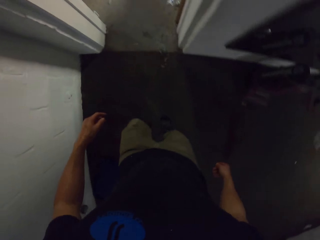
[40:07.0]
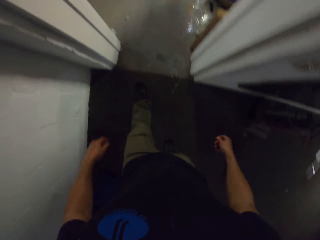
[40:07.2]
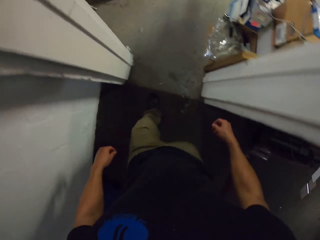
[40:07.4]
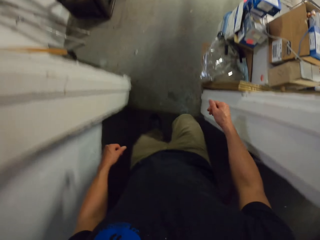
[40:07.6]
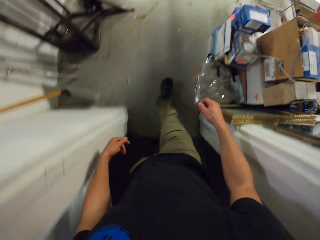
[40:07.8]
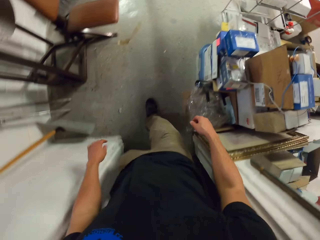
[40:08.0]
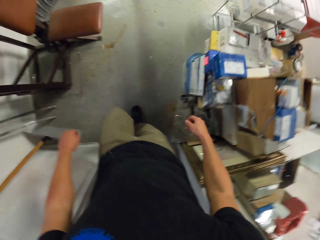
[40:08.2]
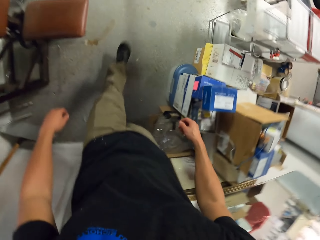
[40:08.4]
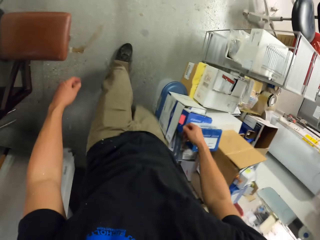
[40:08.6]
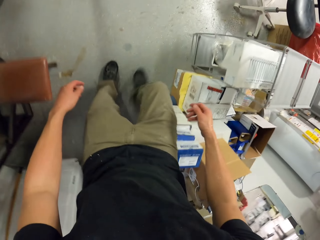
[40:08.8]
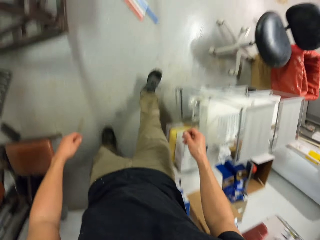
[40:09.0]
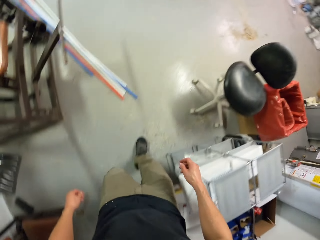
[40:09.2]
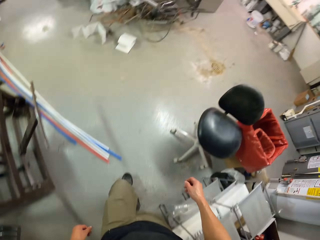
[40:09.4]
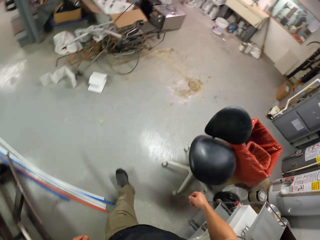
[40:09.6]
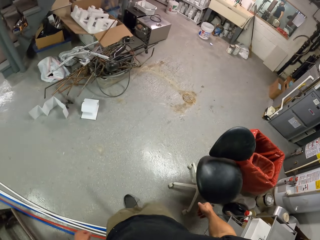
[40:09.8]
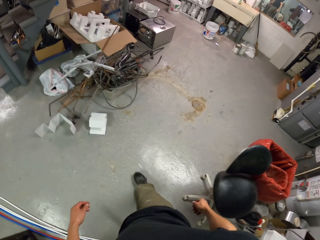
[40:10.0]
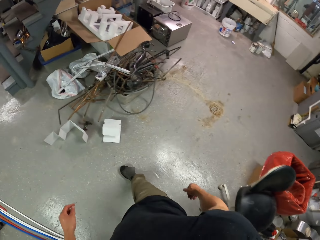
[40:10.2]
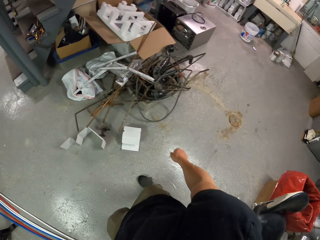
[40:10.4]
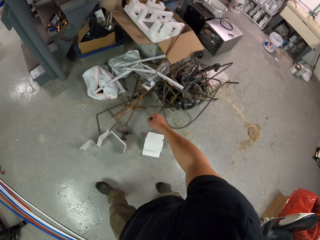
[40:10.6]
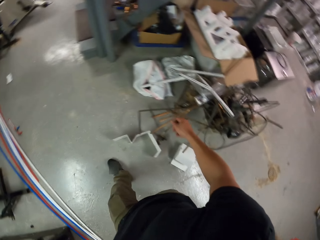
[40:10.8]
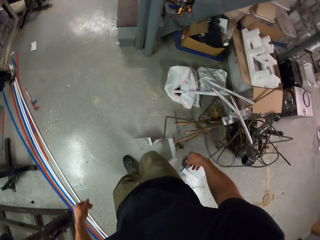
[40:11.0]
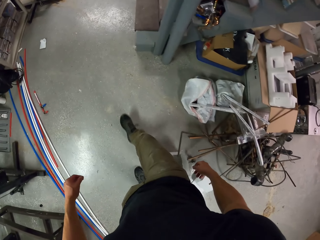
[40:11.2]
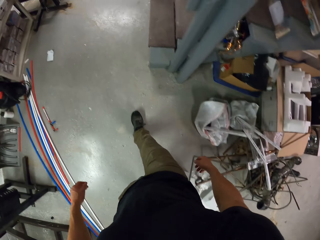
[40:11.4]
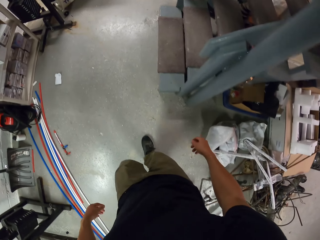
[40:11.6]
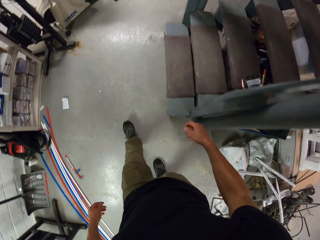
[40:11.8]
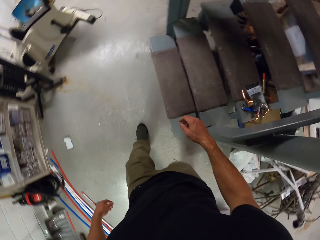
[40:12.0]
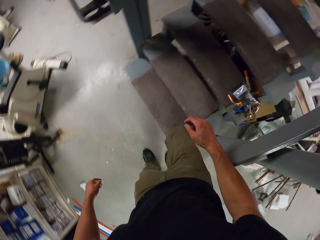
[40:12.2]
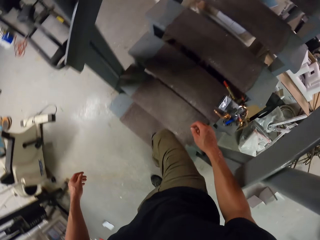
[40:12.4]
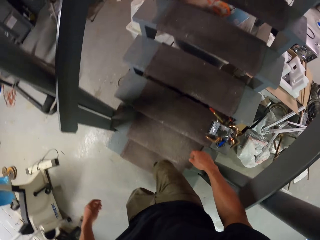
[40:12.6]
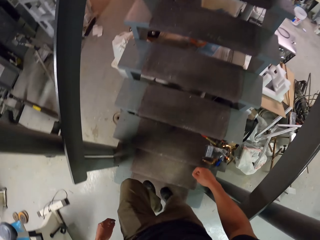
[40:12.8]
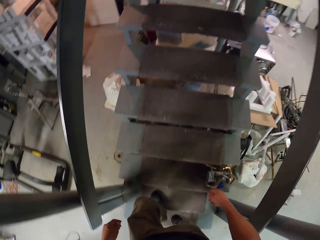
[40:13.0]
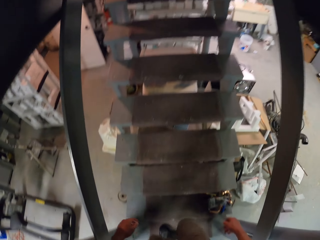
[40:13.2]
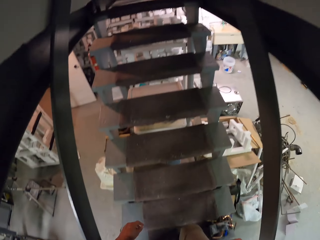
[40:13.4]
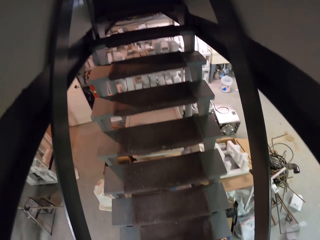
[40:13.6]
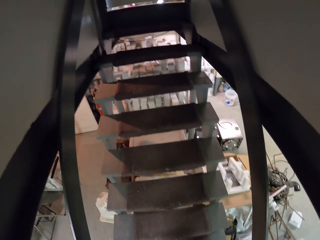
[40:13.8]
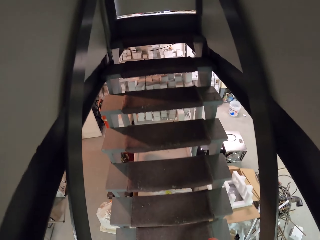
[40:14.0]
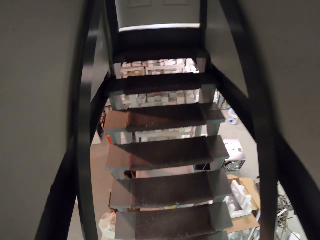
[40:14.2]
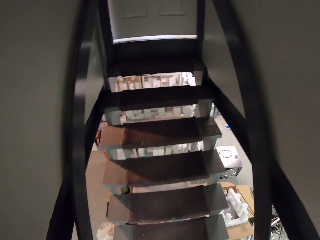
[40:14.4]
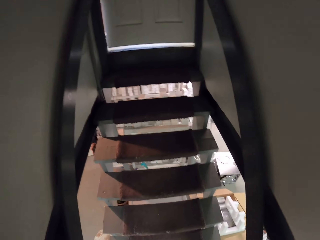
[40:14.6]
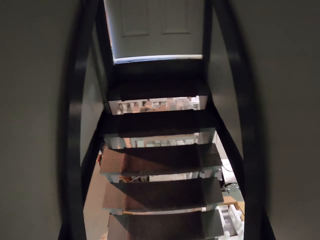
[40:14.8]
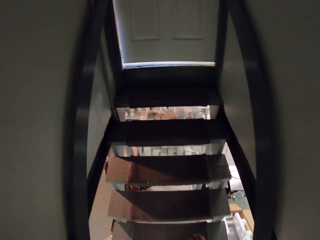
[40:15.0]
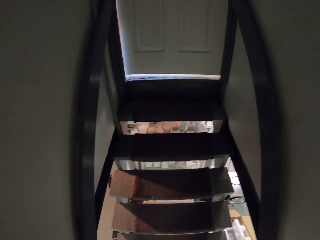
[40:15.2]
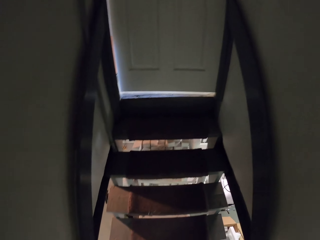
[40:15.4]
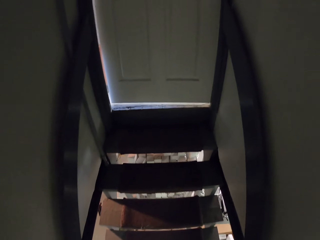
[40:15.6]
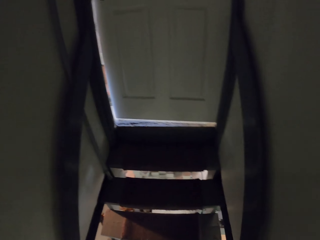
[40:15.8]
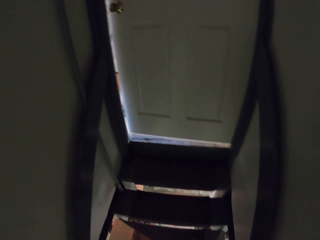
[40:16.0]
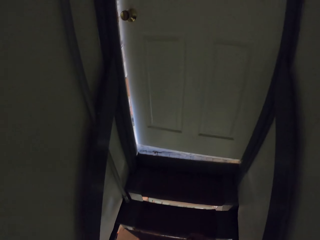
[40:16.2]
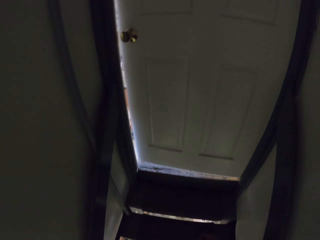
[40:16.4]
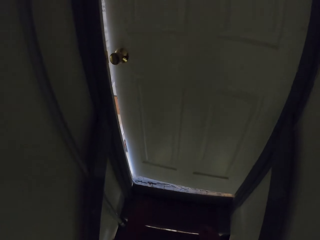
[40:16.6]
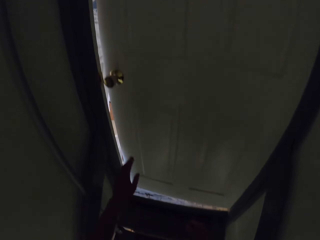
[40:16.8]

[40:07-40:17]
The camera wearer moves around rooms. They climb the staircase.

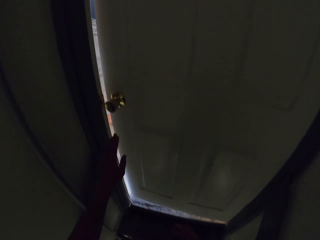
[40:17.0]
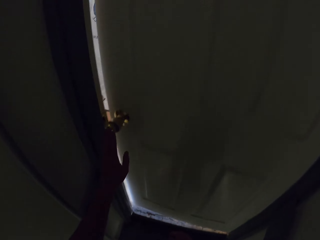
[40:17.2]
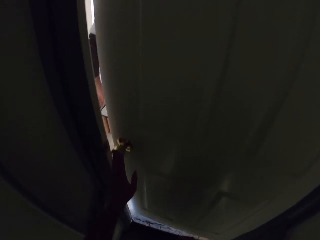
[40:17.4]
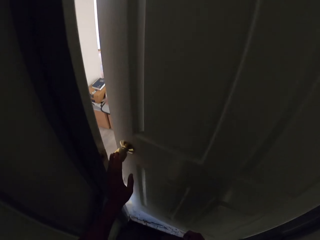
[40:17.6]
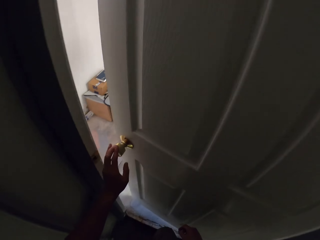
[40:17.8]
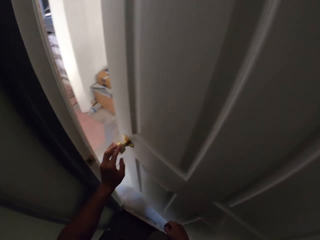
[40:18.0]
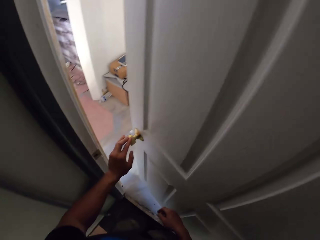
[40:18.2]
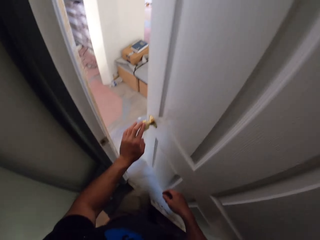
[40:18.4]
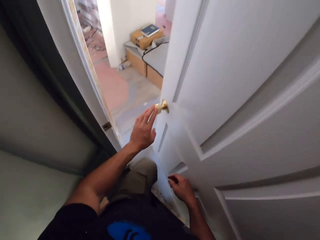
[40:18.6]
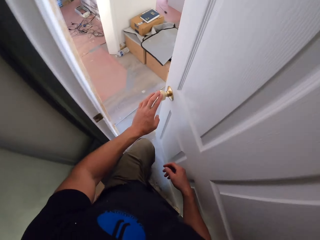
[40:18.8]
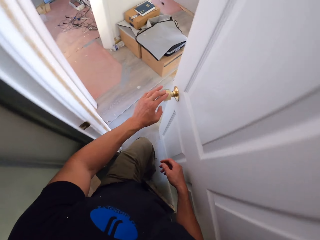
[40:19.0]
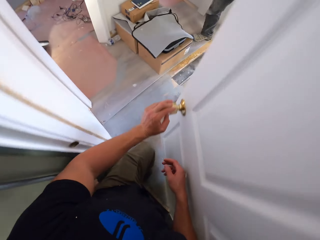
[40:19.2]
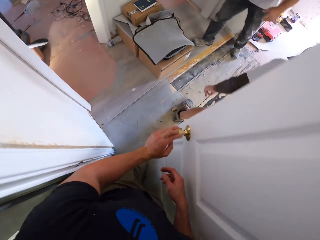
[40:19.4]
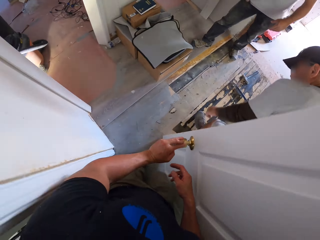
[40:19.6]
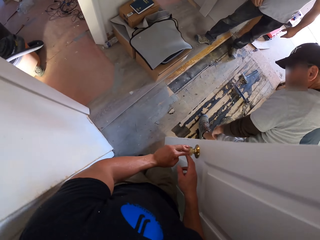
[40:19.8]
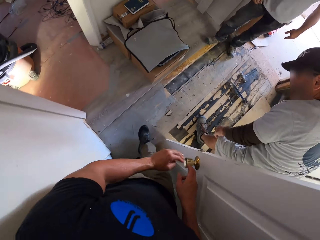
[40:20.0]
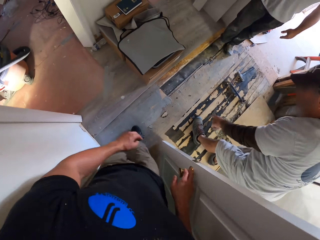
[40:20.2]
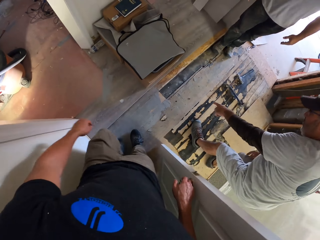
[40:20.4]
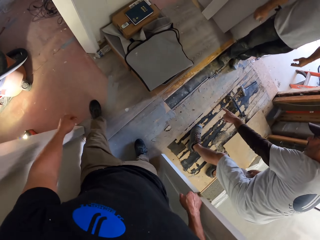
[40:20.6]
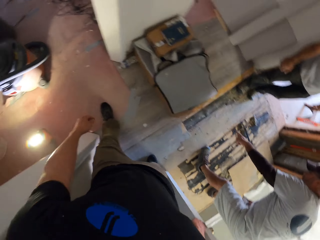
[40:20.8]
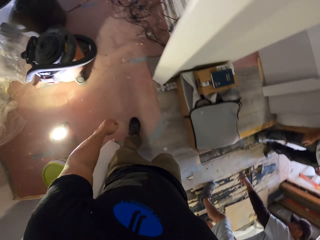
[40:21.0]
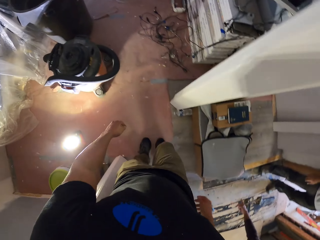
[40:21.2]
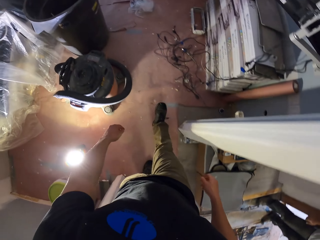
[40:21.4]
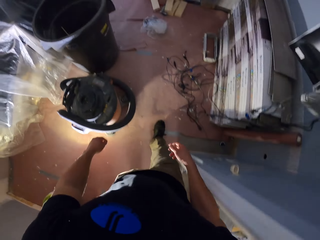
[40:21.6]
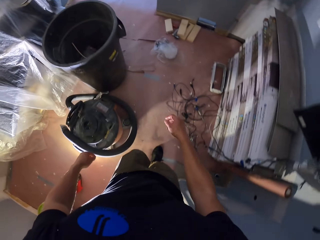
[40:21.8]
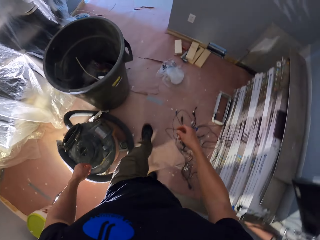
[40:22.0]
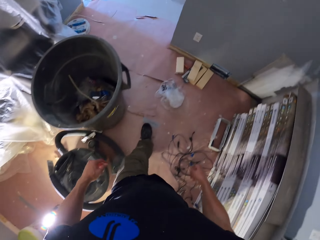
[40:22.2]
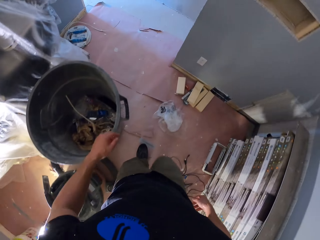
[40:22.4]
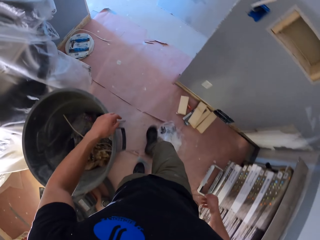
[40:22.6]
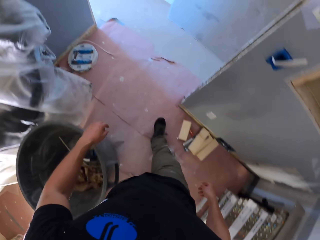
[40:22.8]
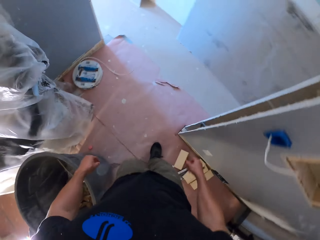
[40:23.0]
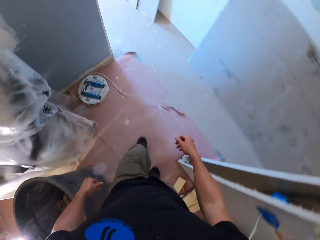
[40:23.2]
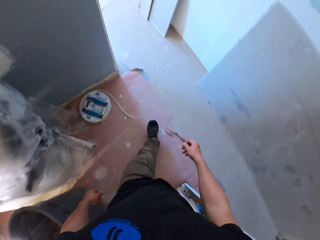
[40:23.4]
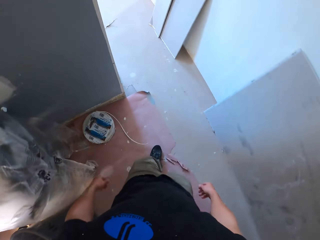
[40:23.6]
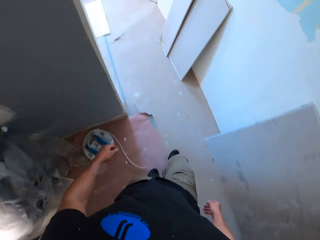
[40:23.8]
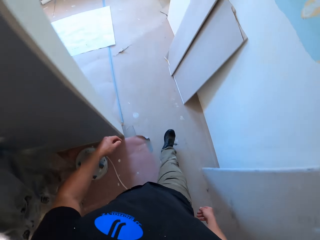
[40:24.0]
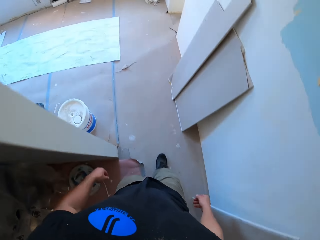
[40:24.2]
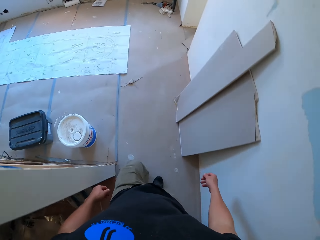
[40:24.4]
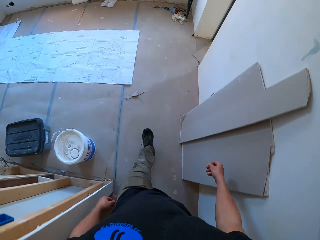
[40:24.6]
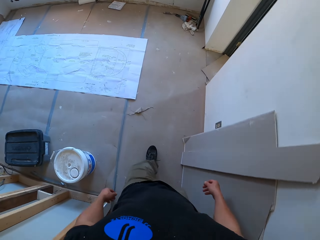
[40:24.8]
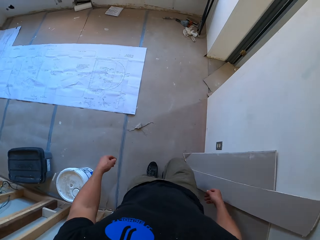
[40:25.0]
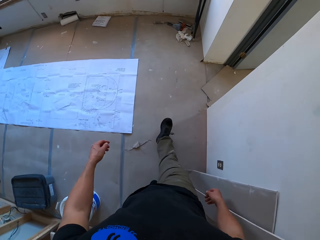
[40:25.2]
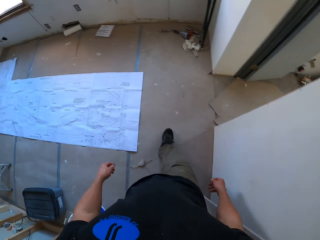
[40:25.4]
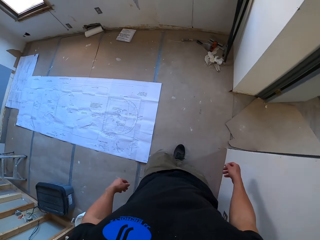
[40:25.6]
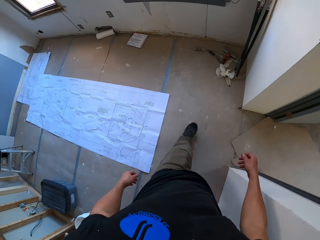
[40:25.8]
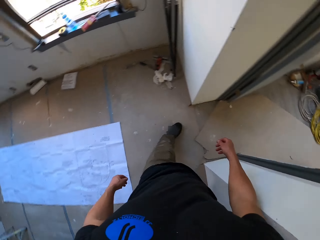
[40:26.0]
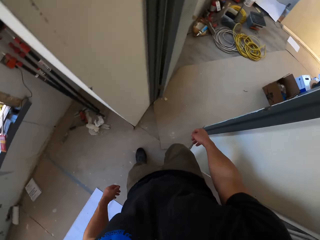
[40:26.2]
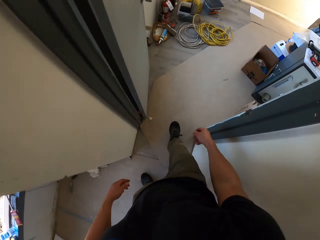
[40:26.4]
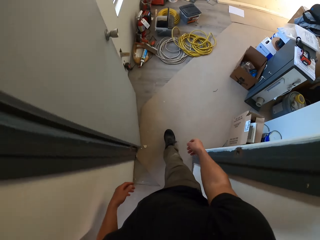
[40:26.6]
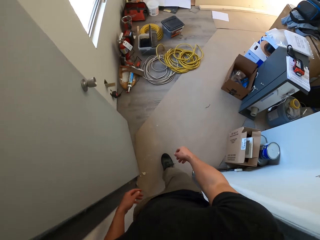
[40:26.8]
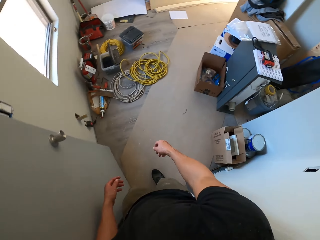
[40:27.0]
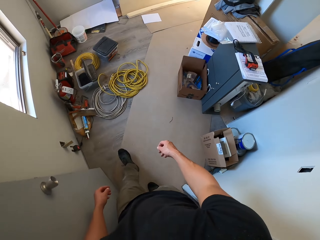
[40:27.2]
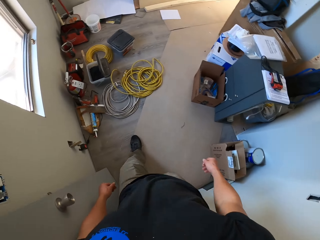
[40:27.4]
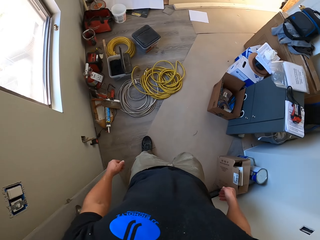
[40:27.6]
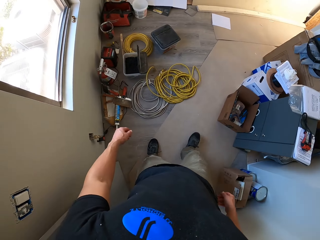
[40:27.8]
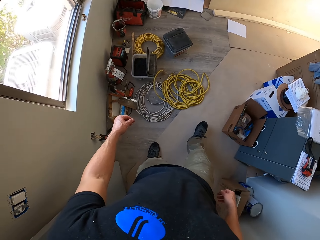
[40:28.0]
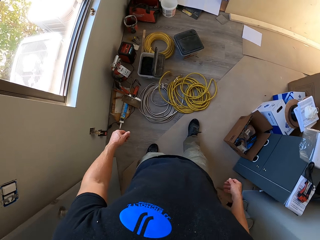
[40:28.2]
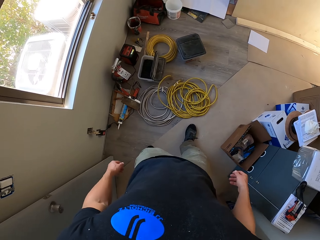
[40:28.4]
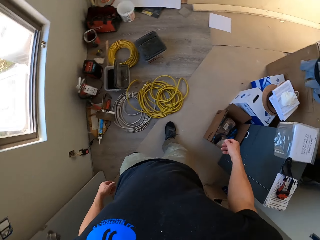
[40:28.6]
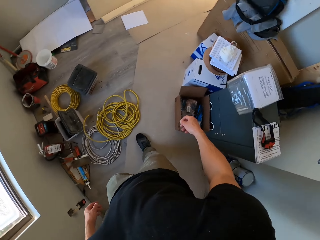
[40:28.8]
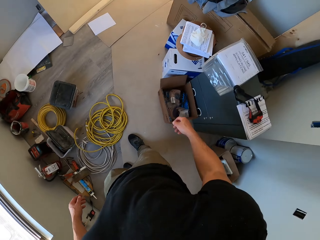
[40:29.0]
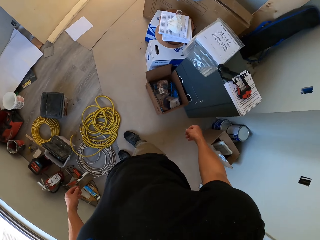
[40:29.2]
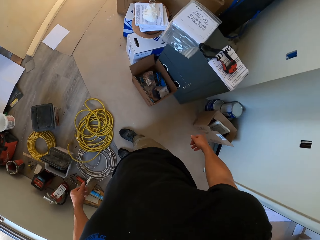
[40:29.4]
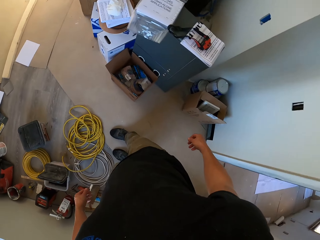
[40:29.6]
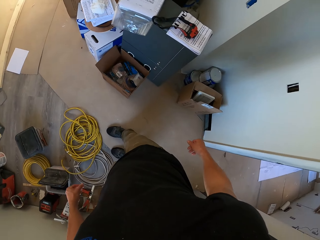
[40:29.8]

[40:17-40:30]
The camera wearer opens the door. They get in the room. They walk to the room. They move around rooms.
